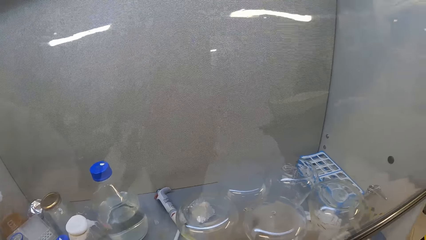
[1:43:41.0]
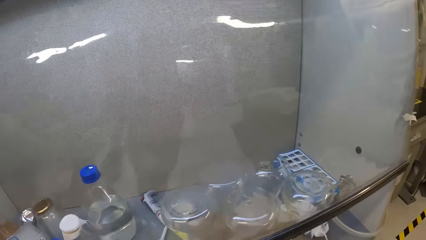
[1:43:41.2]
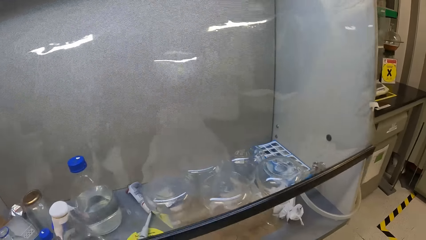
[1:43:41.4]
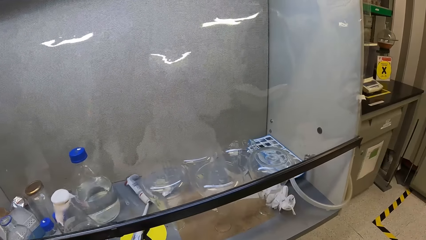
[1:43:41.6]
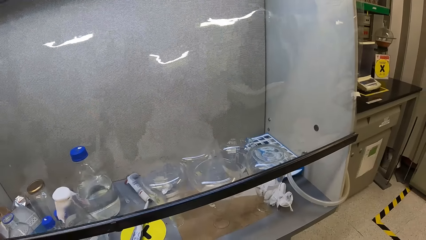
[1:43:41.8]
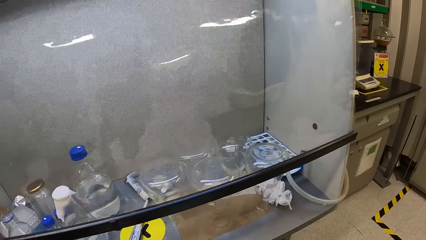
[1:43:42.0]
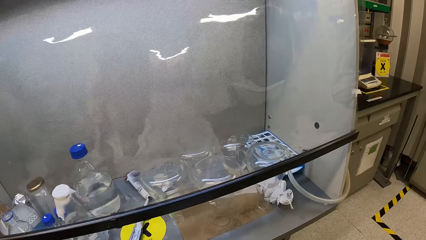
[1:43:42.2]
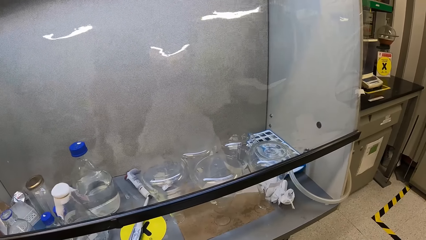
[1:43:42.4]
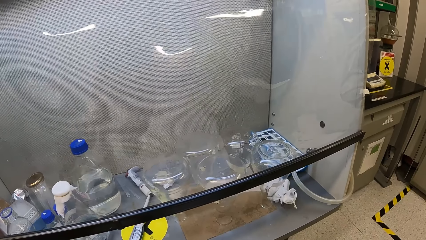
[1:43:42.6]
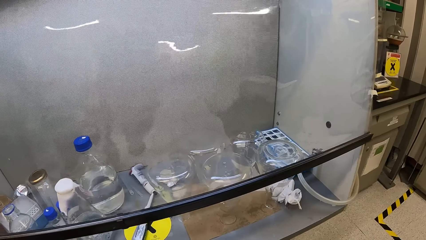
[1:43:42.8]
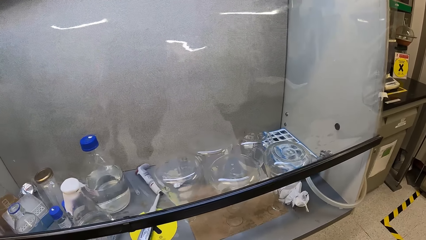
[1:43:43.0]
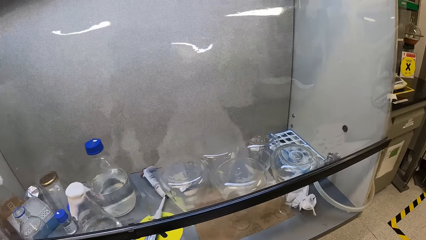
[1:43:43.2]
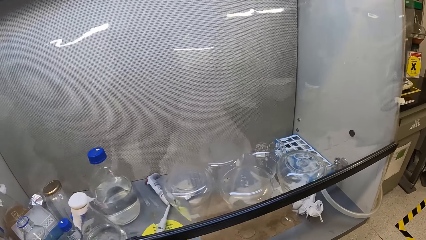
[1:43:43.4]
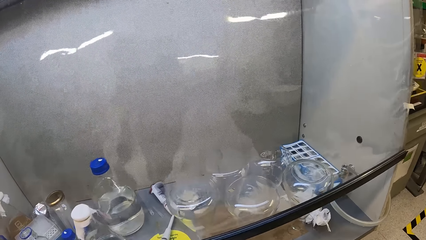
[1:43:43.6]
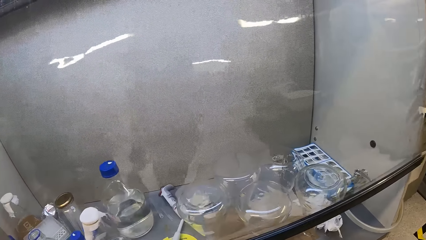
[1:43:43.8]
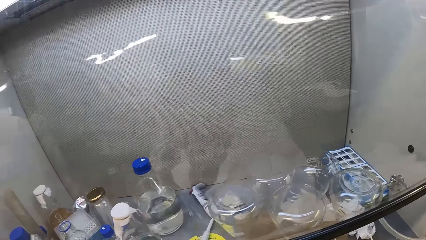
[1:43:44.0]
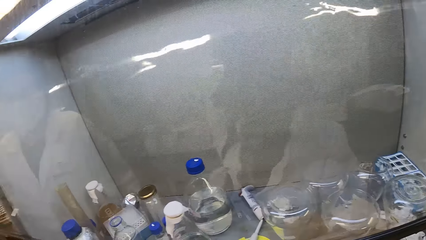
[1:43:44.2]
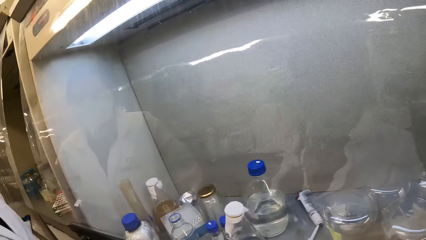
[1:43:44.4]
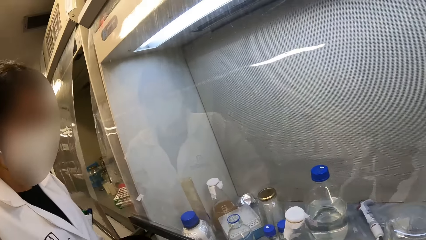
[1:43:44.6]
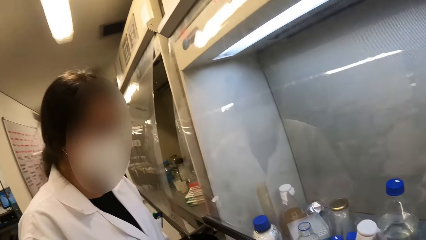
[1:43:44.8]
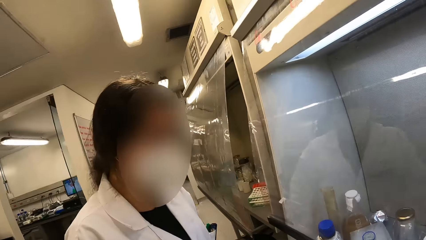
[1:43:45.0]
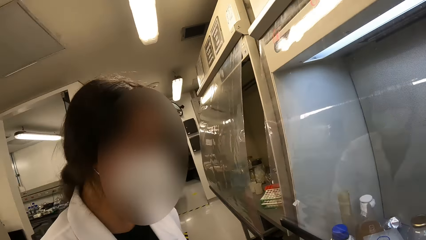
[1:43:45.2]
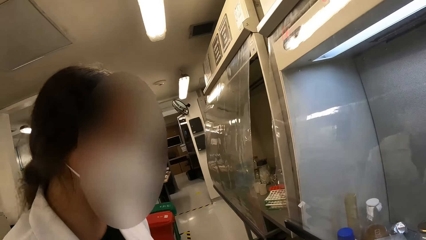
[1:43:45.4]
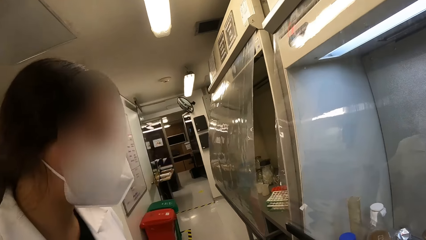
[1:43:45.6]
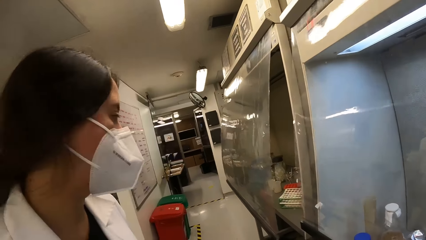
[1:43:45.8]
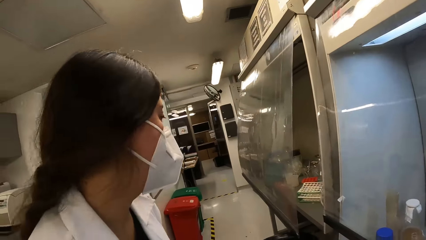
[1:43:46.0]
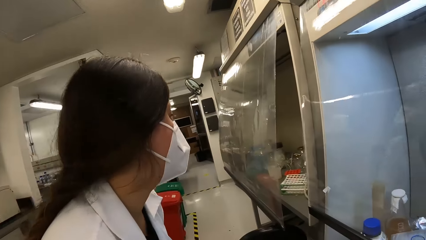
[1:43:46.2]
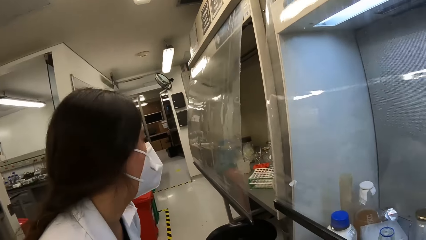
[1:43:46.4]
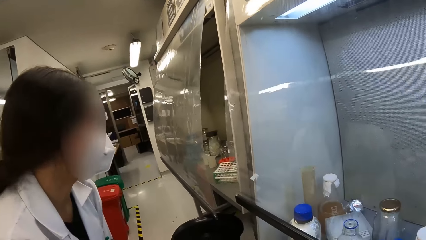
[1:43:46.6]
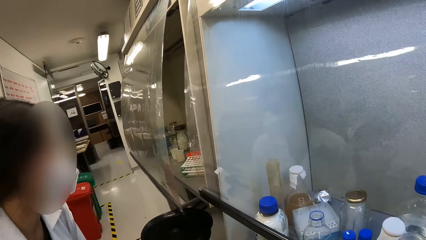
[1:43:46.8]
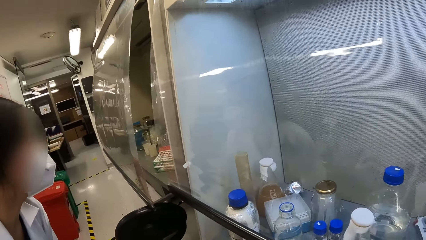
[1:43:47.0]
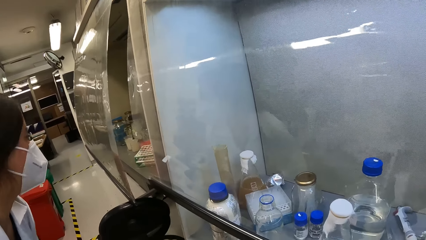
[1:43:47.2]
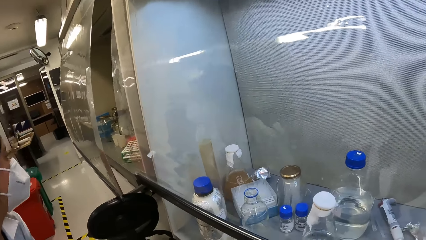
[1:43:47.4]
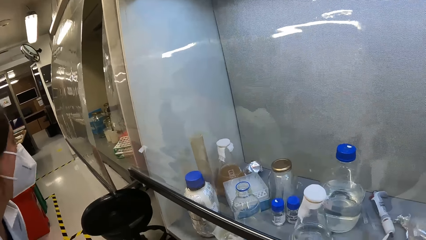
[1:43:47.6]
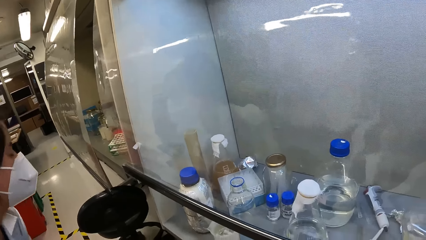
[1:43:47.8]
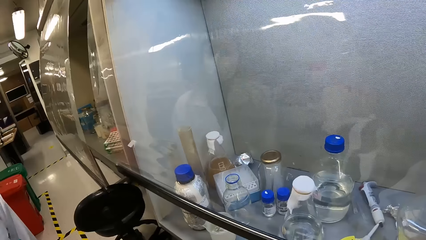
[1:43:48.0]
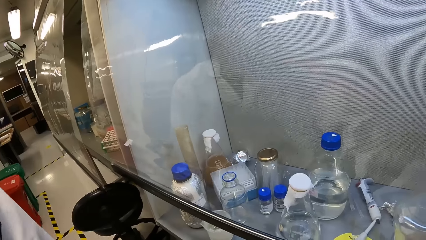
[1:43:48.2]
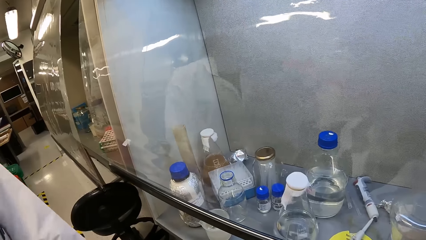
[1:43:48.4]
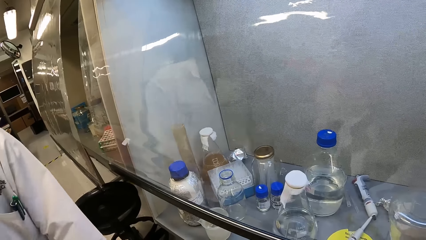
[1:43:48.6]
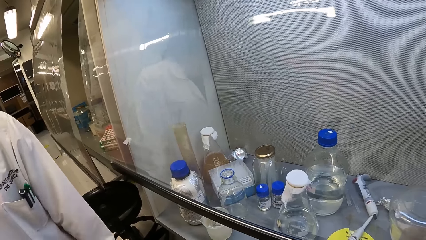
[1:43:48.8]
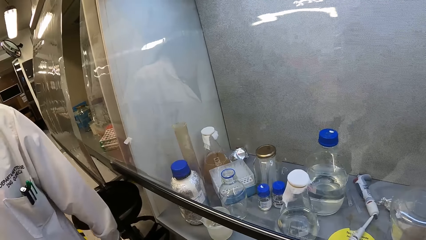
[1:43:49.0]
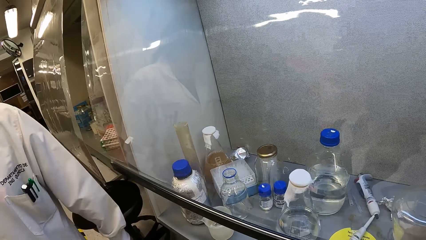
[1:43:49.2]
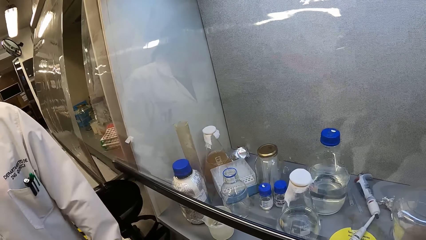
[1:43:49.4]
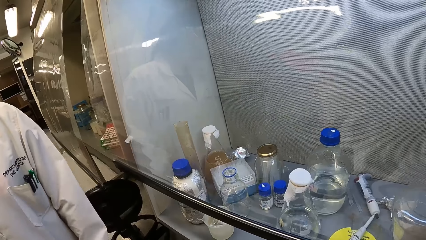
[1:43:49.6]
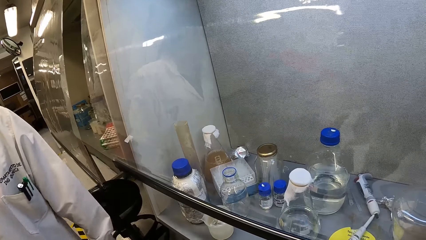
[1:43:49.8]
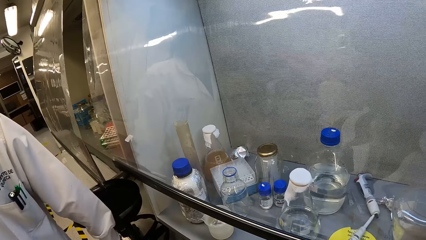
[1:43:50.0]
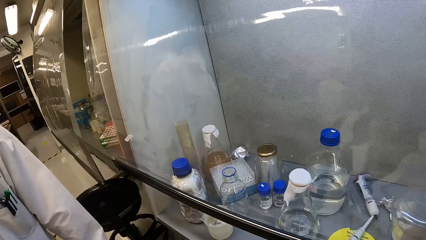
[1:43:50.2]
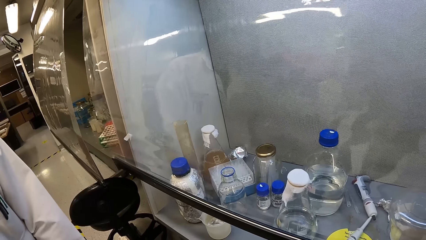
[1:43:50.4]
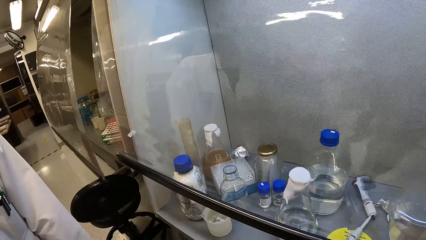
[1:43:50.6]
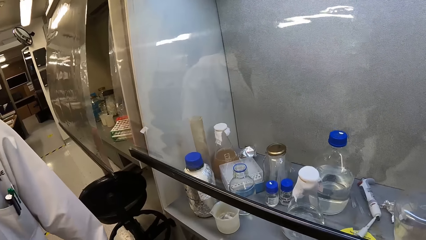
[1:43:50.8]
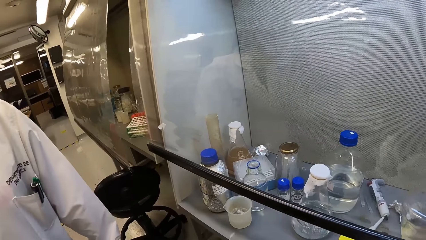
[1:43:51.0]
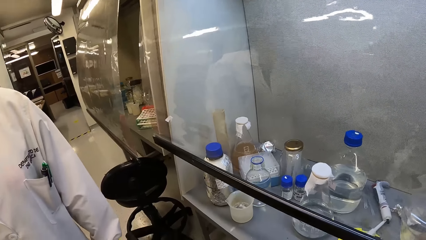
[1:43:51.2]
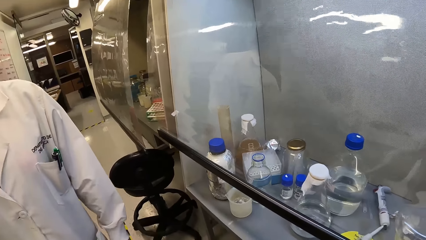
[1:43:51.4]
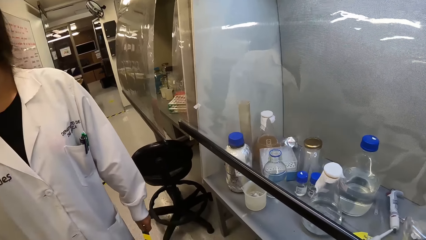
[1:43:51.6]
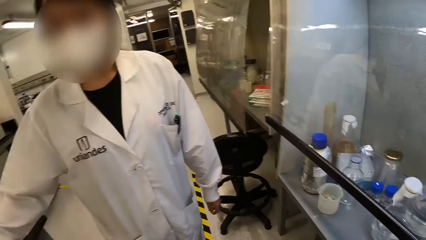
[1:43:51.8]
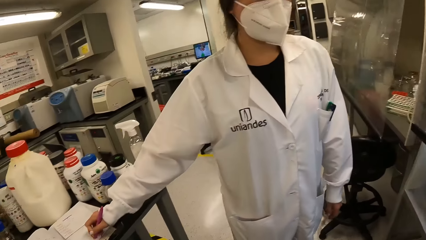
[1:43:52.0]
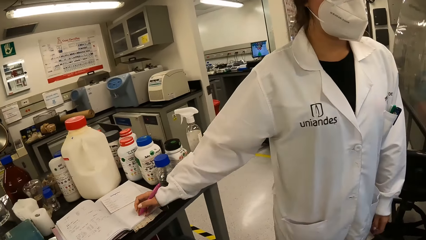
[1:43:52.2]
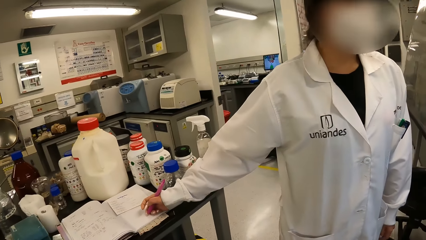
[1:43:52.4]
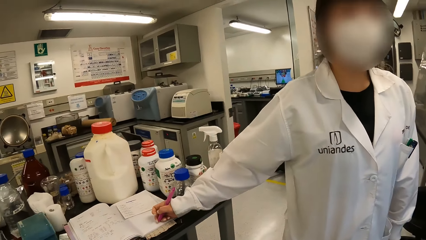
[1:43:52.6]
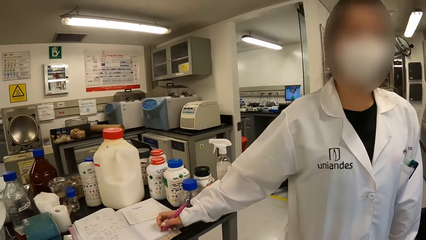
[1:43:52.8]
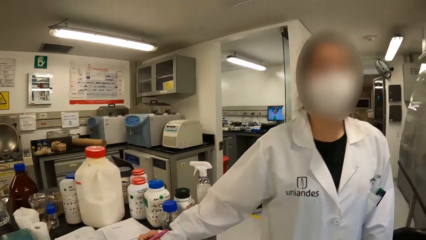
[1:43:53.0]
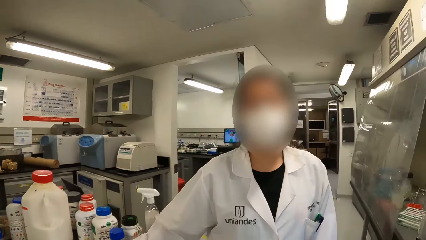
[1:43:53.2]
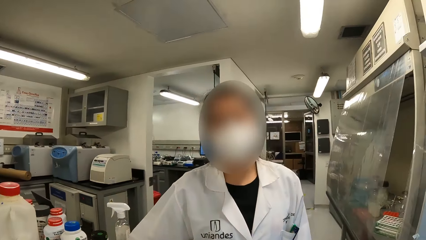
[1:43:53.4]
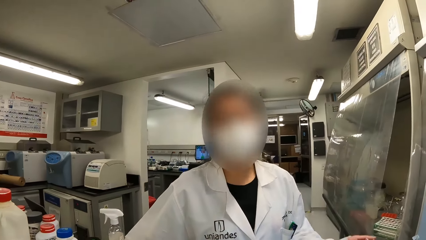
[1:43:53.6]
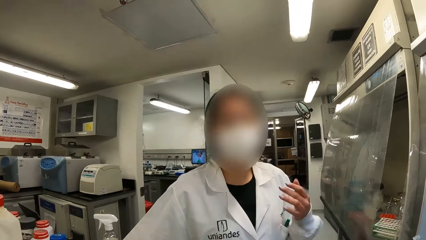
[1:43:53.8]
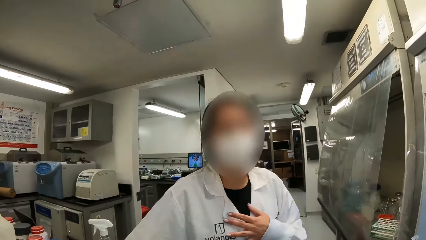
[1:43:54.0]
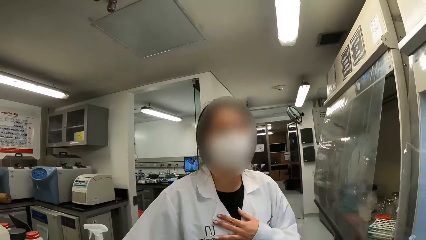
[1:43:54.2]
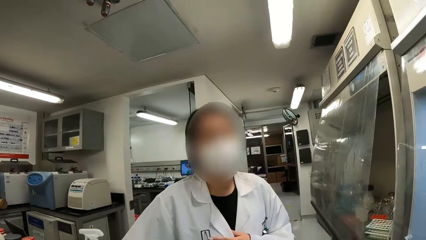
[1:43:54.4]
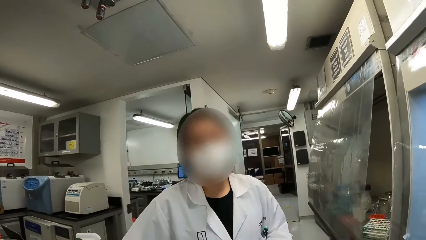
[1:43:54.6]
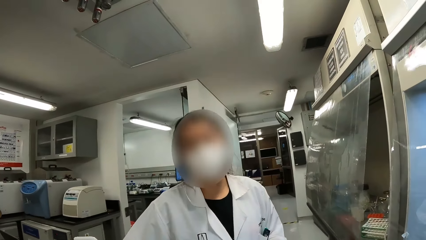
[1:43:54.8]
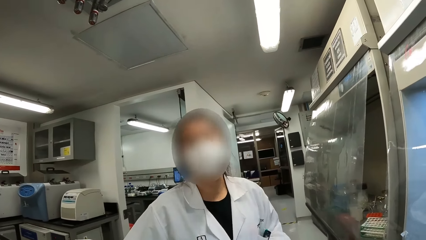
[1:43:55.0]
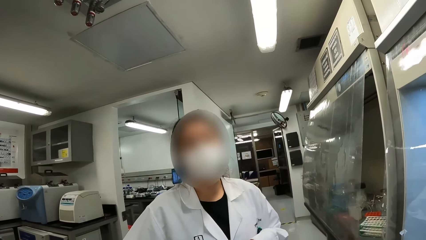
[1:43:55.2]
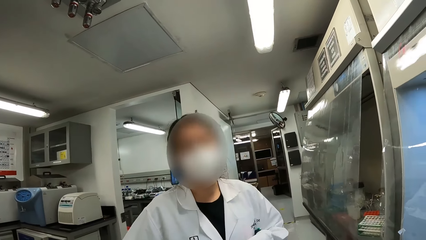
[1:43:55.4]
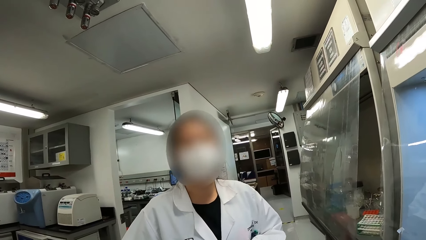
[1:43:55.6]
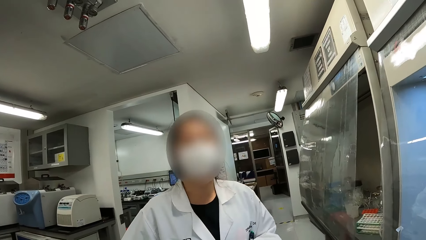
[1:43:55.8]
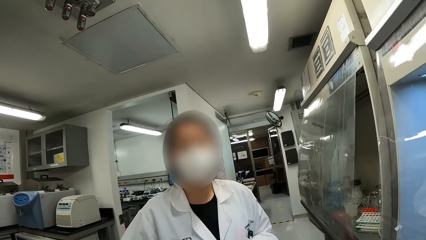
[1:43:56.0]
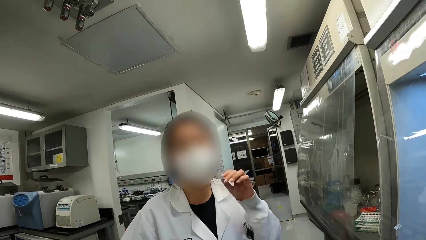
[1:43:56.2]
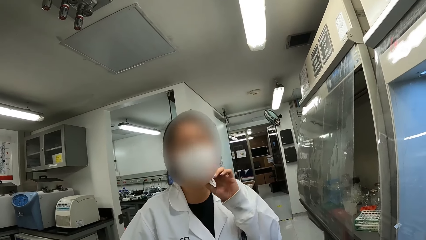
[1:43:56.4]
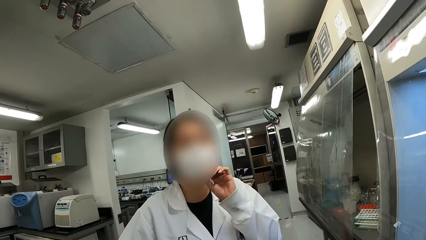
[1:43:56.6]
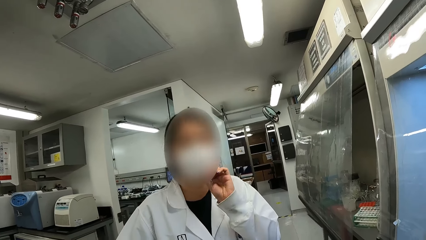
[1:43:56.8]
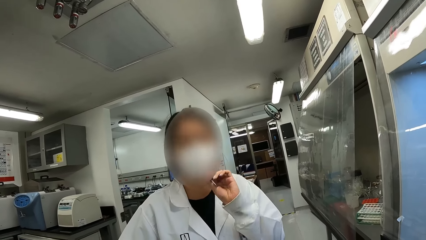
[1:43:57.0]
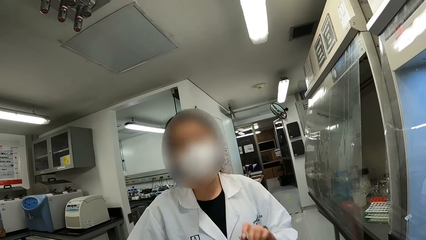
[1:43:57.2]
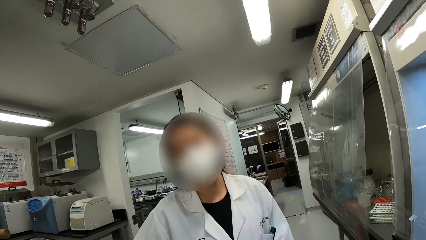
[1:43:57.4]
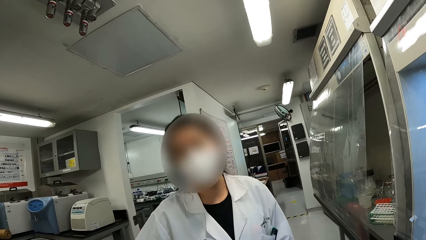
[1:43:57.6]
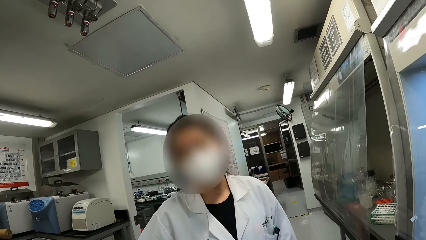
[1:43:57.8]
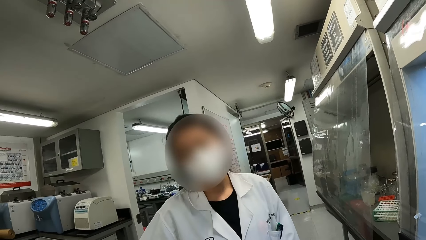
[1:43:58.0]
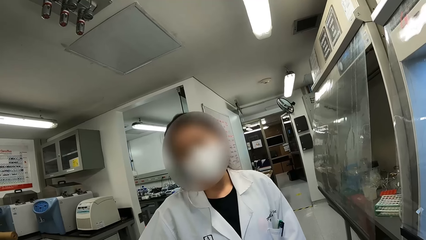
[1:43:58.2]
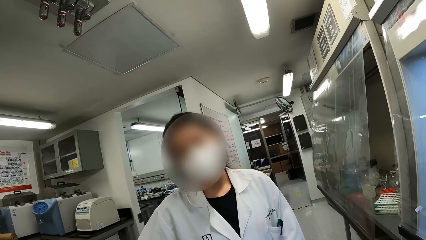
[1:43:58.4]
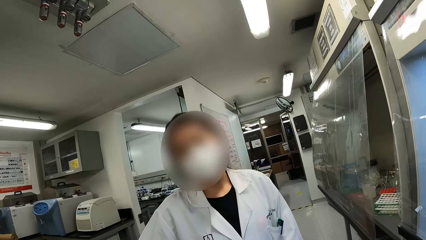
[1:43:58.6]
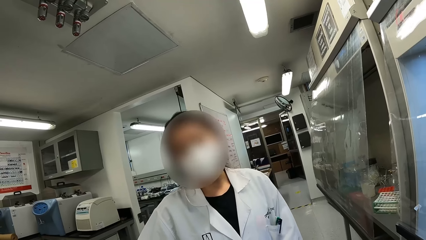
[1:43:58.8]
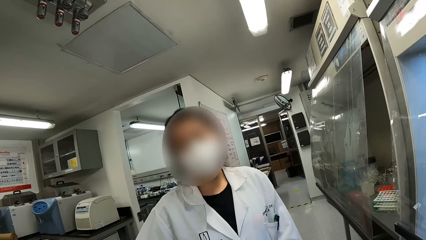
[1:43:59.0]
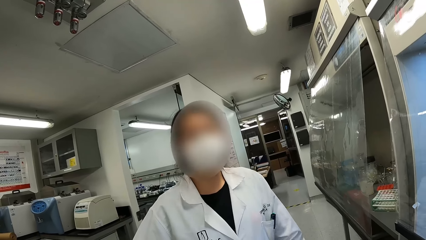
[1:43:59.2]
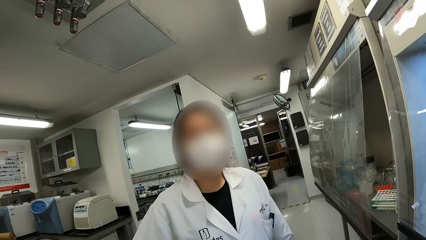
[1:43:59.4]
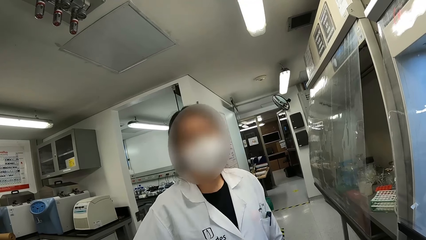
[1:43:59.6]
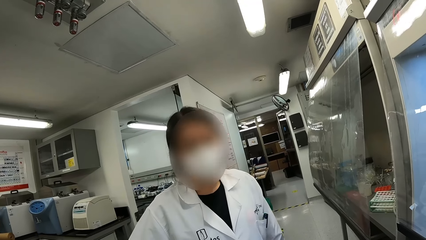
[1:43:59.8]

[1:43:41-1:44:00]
The camera wearer moves around. They look around. A person jumps. The camera wearer stares around. The person interacts with the camera wearer and adjusts the mask. The person interacts with the camera wearer.
